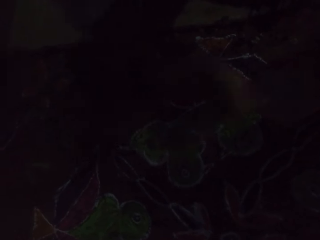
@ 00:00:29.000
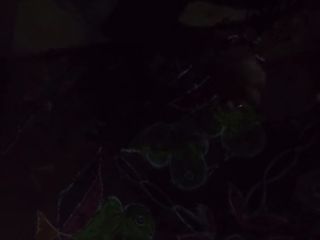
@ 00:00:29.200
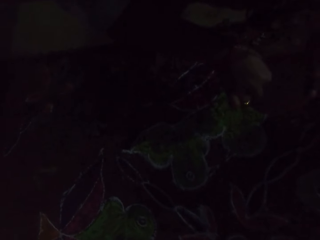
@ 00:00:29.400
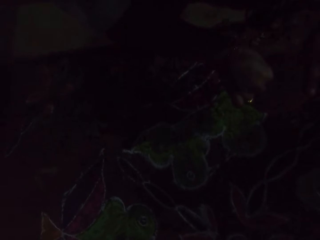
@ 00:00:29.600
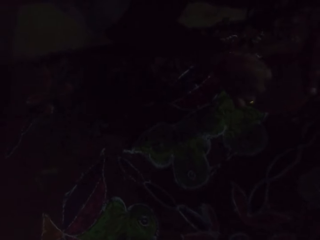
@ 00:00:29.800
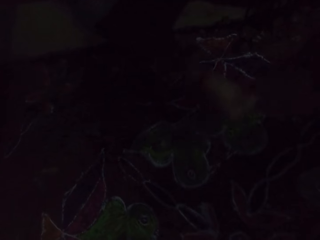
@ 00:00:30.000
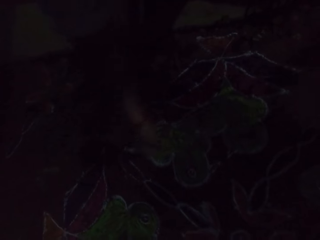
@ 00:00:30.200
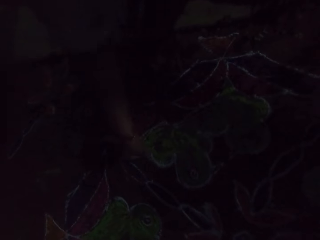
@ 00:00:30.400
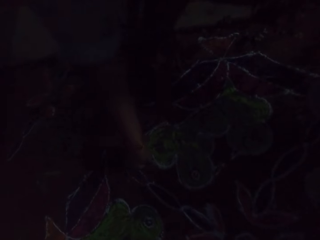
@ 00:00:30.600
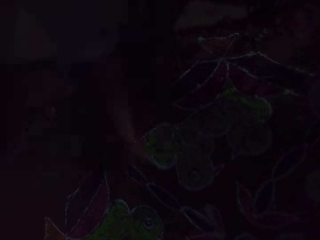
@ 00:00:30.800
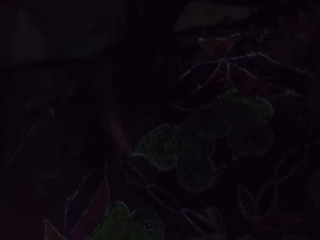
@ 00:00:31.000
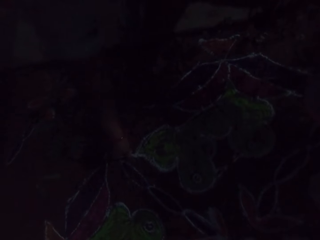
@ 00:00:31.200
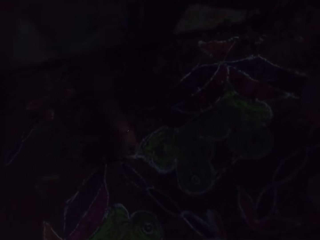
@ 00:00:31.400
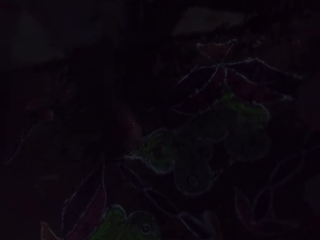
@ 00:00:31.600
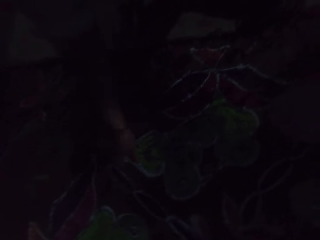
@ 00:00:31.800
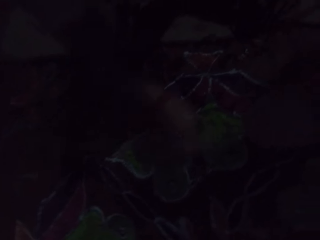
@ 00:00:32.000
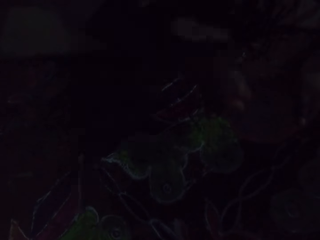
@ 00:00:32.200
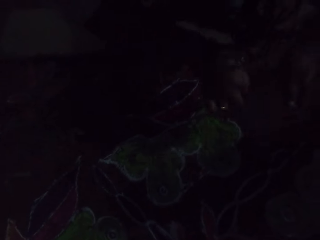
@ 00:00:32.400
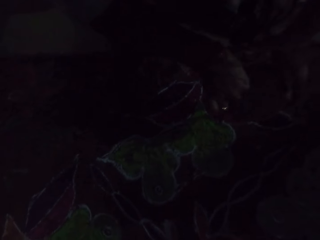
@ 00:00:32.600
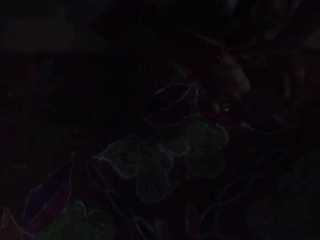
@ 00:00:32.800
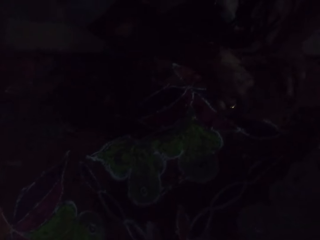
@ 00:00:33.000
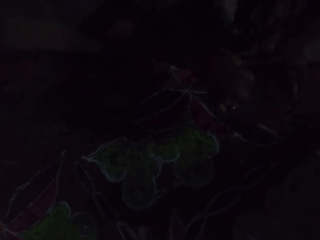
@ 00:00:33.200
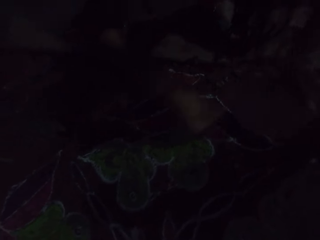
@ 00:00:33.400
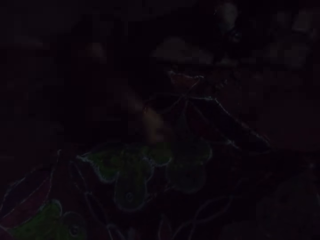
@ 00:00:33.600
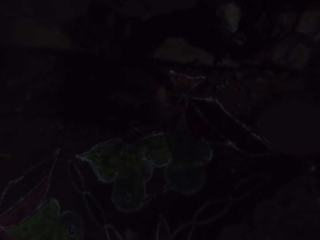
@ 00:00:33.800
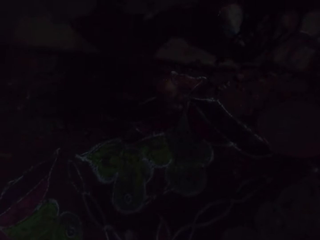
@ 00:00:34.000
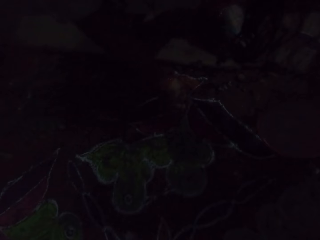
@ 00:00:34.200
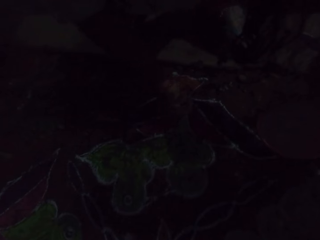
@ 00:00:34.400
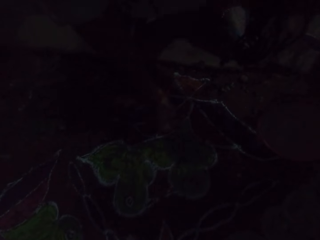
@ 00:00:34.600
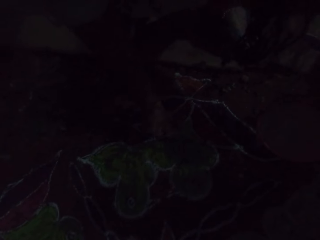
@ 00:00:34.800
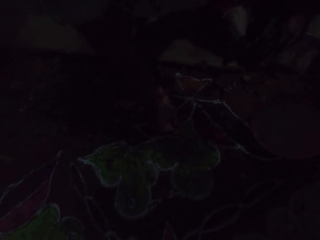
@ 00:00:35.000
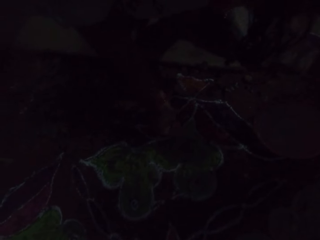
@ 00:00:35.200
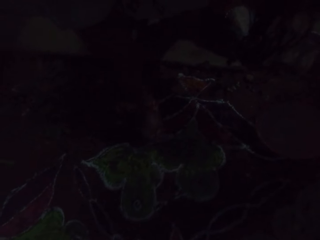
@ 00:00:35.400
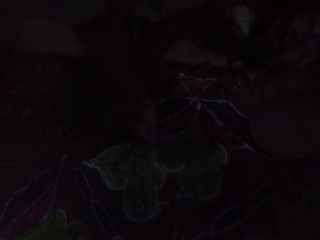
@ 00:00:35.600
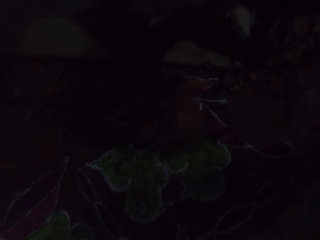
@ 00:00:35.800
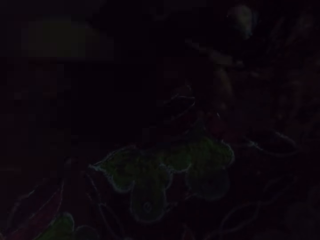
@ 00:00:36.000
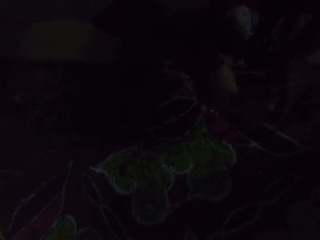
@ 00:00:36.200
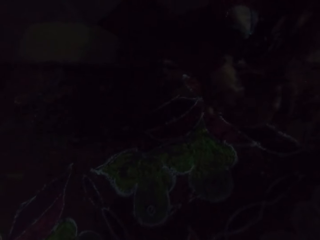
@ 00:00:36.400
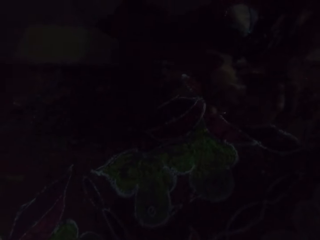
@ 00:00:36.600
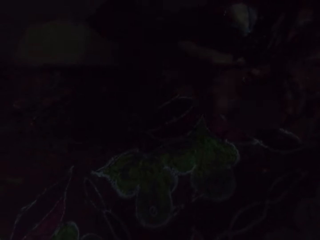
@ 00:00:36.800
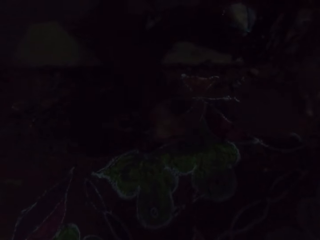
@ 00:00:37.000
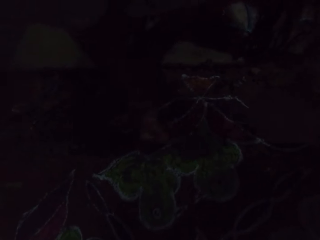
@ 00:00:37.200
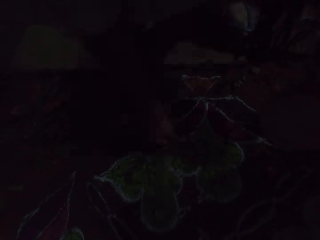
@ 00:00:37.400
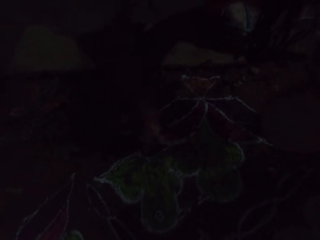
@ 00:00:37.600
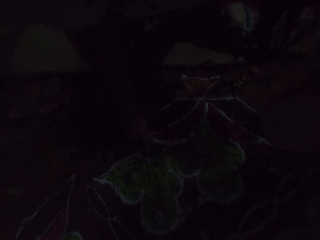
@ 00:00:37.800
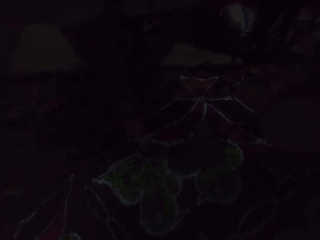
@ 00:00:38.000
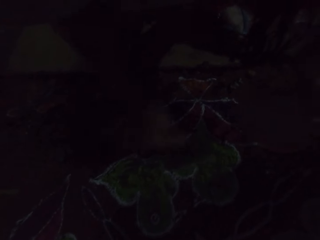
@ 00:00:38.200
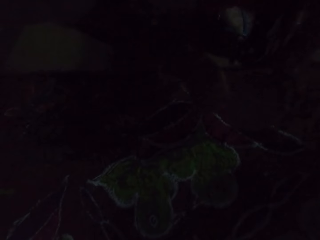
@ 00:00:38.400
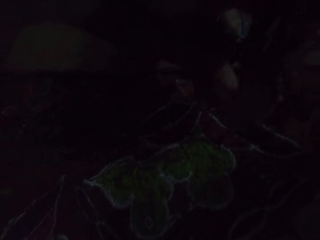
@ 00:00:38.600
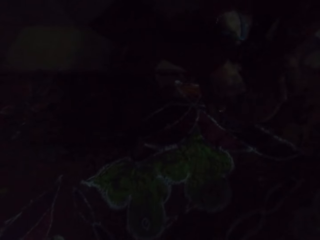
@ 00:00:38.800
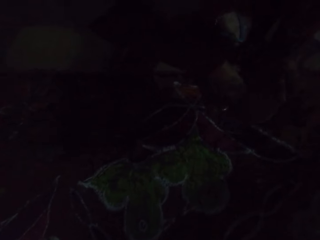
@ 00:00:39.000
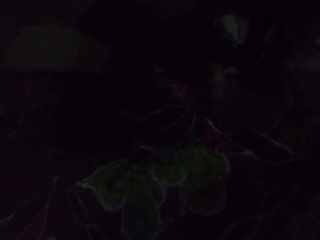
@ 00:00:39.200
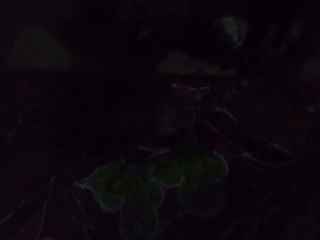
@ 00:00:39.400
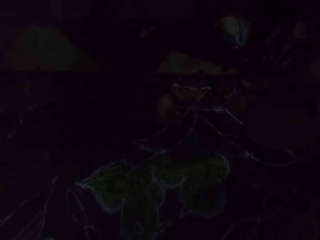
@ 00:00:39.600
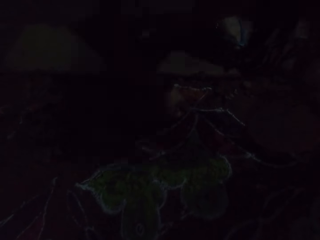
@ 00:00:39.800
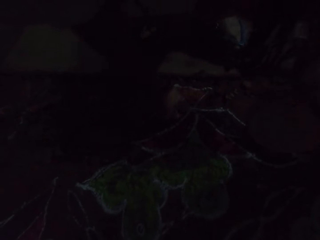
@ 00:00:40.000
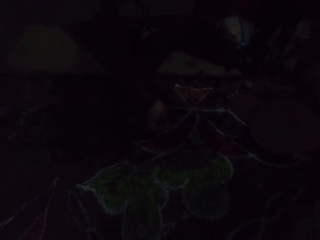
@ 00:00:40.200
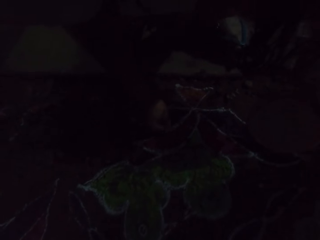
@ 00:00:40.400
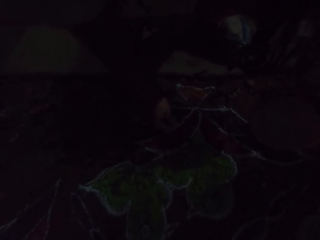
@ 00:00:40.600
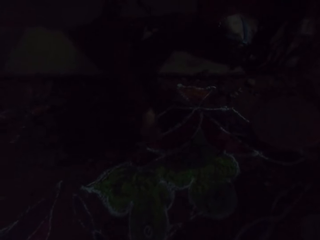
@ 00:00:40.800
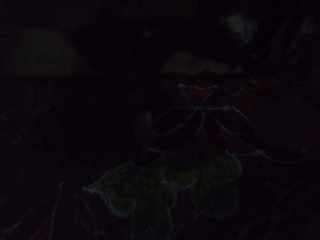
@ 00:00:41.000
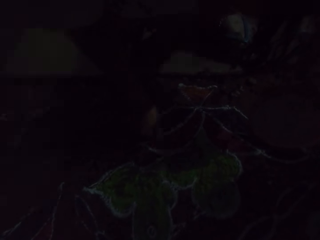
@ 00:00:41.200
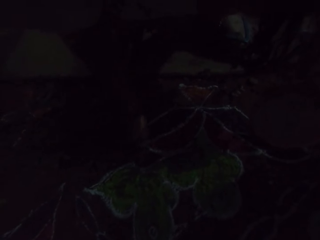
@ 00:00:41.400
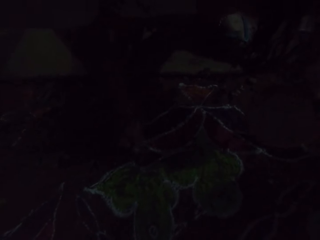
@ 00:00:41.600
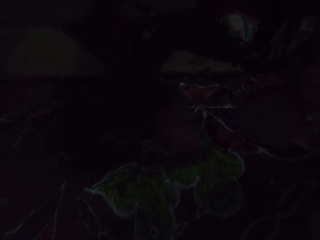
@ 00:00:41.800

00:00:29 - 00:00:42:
The camera wearer takes some Rangoli powder from the plate of Rangoli powder in her left hand with her right hand. She decorates the floor with the Rangoli powder in her right hand. She takes some Rangoli powder from the plate of Rangoli powder in her left hand with her right hand. She decorates the floor with the Rangoli powder in her right hand. She takes some Rangoli powder from the plate of Rangoli powder in her left hand with her right hand. She decorates the floor with the Rangoli powder in her right hand. She takes some Rangoli powder from the plate of Rangoli powder in her left hand with her right hand. She decorates the floor with the Rangoli powder in her right hand.

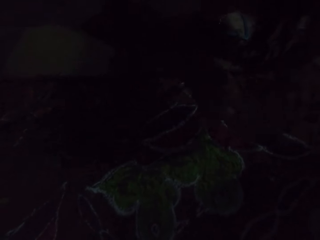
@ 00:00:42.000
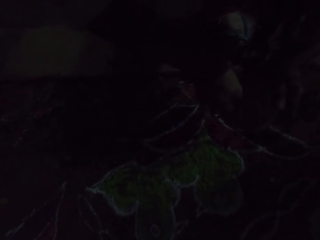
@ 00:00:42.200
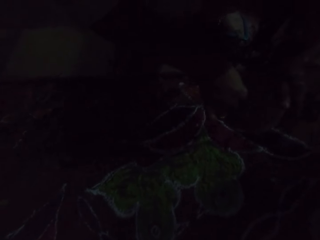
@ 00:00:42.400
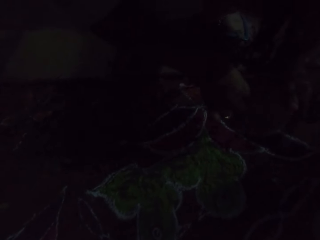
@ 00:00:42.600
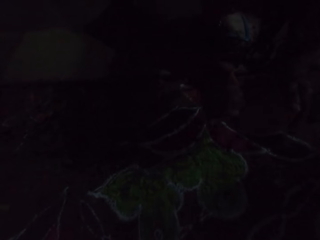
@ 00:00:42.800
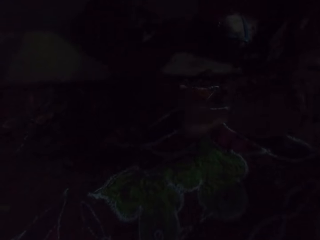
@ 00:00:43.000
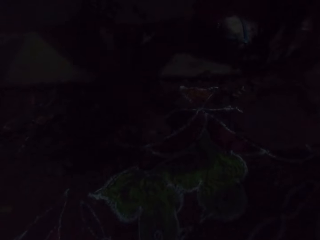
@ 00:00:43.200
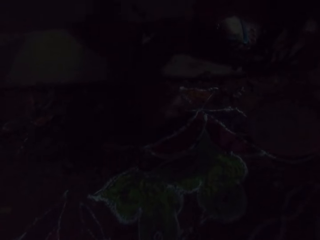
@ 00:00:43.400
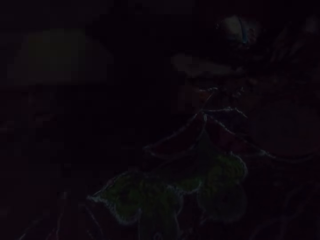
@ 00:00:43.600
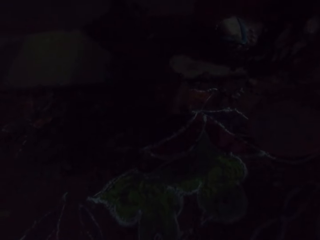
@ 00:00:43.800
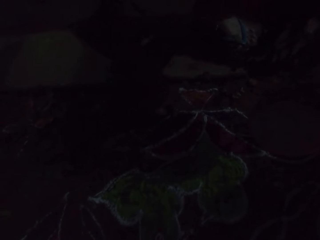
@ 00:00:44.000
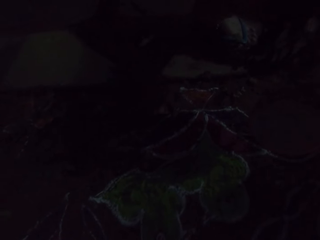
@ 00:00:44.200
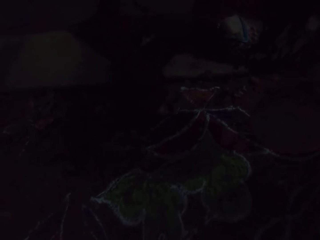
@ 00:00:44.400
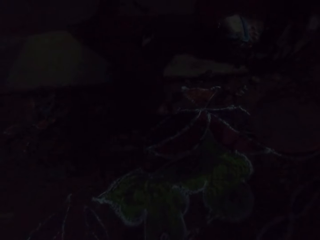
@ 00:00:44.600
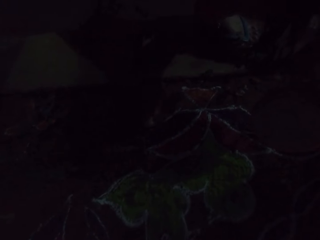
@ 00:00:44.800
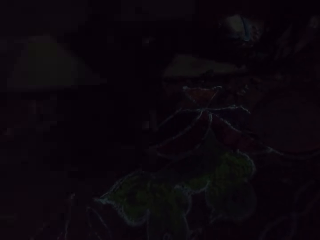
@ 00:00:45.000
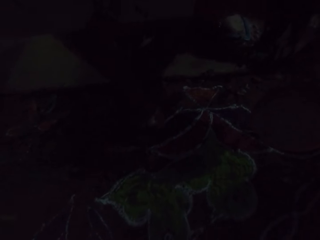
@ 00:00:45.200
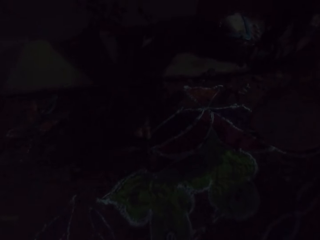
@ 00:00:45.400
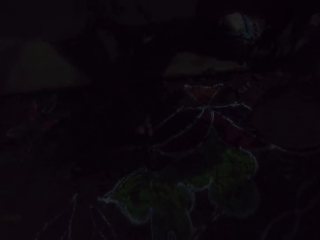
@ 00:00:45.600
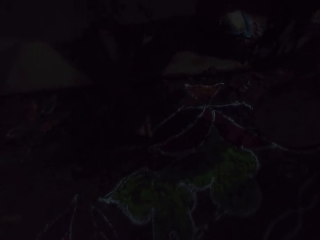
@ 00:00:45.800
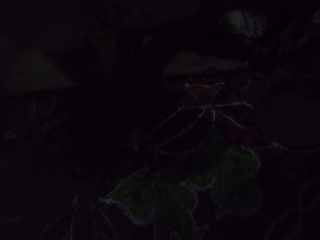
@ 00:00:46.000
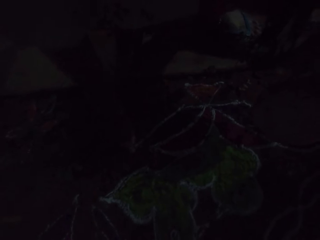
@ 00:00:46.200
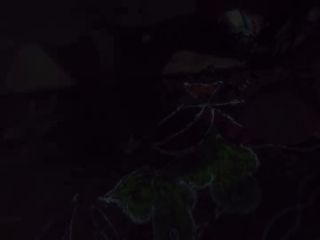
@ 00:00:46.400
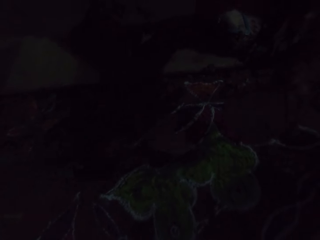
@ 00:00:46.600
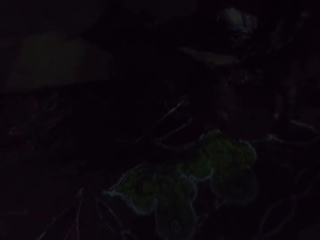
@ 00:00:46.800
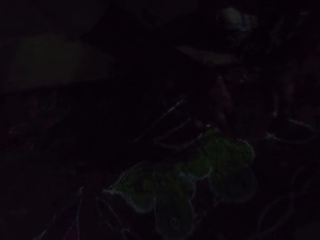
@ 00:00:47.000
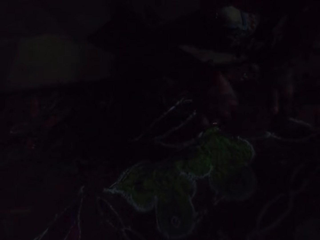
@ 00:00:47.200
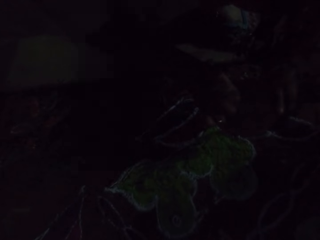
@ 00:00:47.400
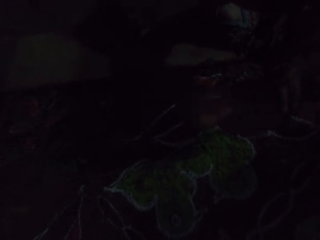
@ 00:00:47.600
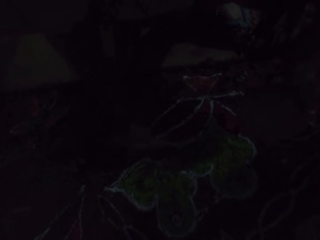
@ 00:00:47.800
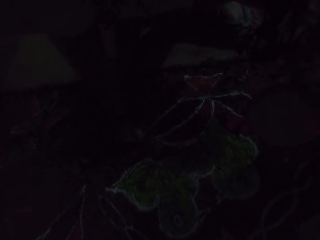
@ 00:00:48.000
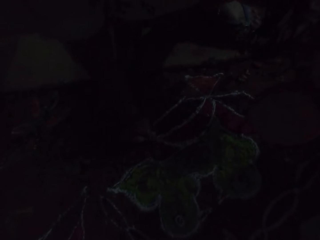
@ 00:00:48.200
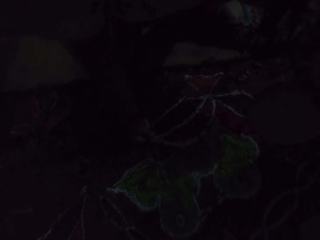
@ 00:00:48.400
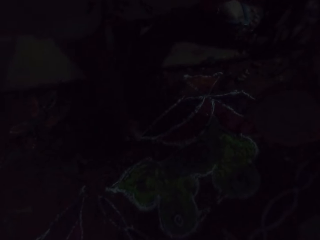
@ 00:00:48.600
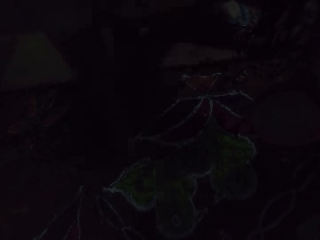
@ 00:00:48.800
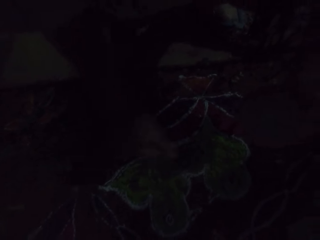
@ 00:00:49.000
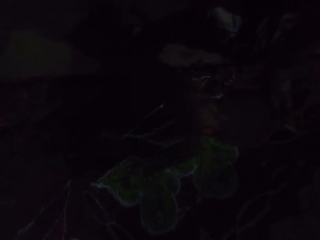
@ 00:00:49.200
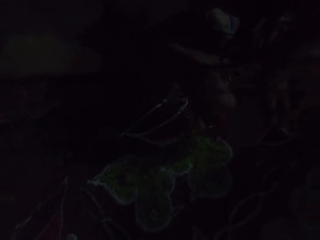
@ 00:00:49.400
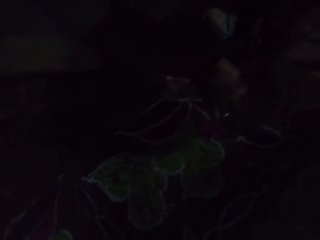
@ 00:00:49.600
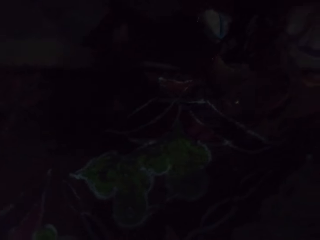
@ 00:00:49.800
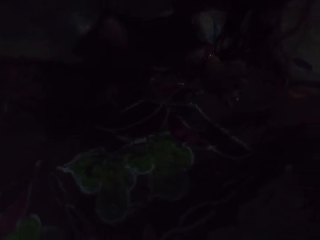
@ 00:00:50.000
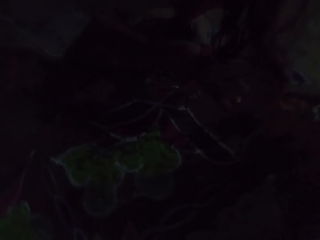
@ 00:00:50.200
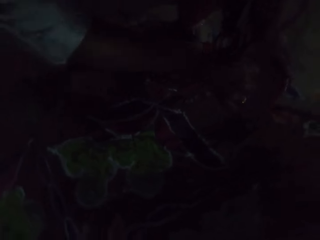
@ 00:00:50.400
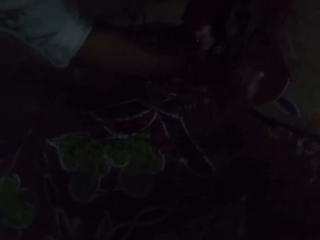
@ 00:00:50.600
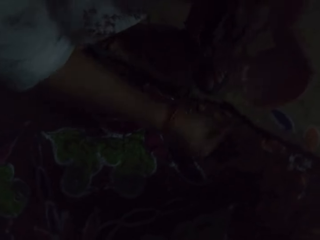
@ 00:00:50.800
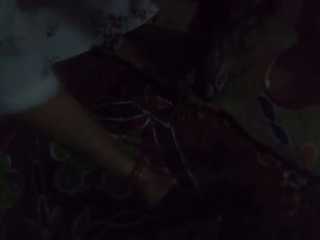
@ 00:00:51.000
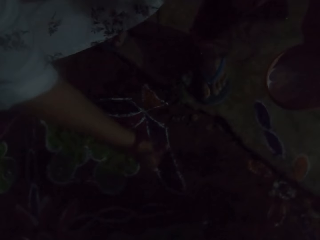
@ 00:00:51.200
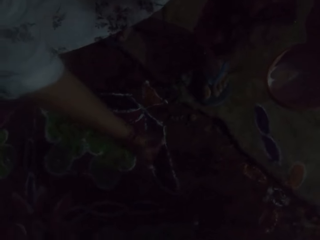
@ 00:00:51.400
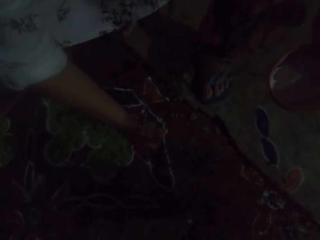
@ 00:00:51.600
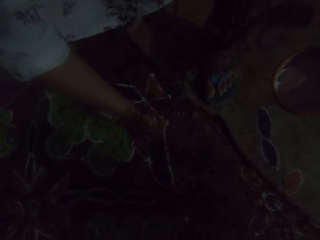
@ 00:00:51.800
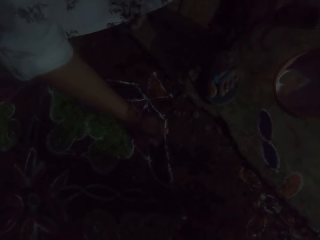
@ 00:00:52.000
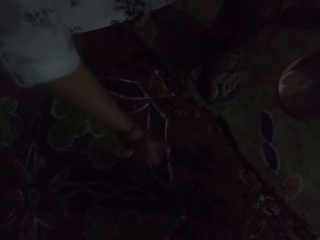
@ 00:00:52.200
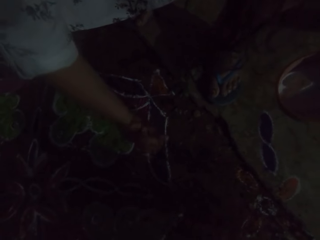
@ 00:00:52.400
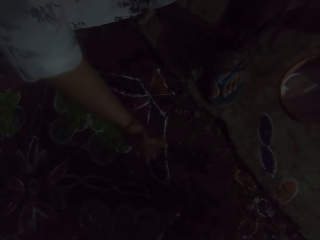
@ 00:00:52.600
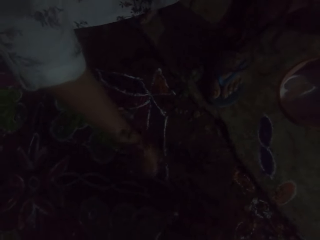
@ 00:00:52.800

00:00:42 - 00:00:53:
The camera wearer takes some Rangoli powder from the plate of Rangoli powder in her left hand with her right hand. She decorates the floor with the Rangoli powder in her right hand. She takes some Rangoli powder from the plate of Rangoli powder in her left hand with her right hand. She decorates the floor with the Rangoli powder in her right hand. She takes some Rangoli powder from the plate of Rangoli powder in her left hand with her right hand. She decorates the floor with the Rangoli powder in her right hand.
